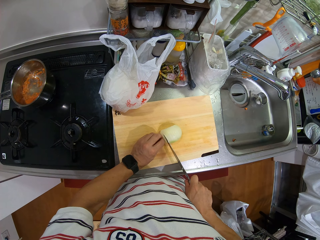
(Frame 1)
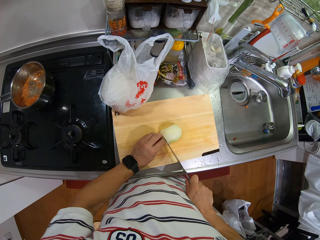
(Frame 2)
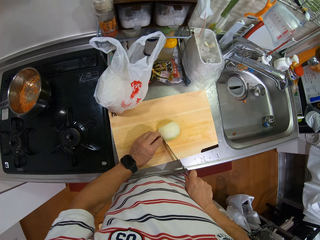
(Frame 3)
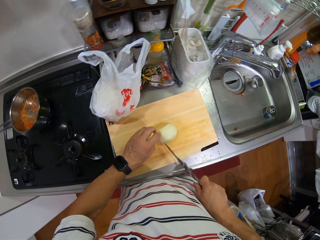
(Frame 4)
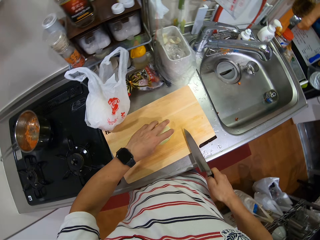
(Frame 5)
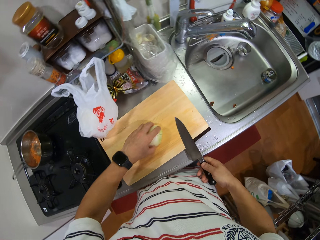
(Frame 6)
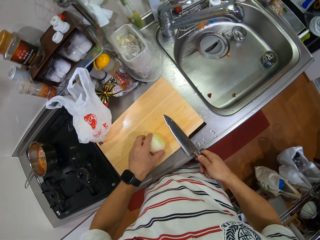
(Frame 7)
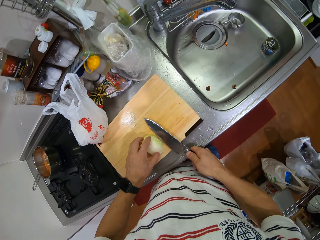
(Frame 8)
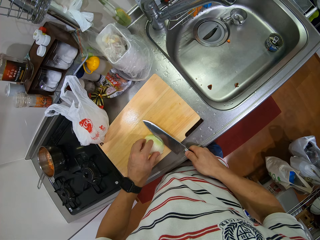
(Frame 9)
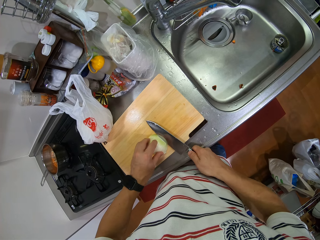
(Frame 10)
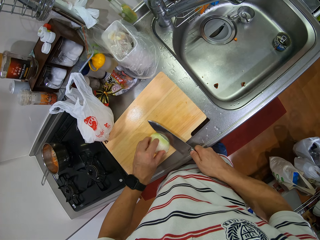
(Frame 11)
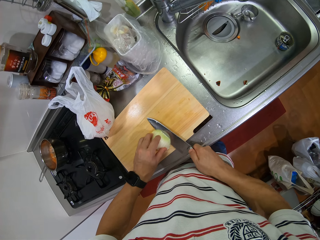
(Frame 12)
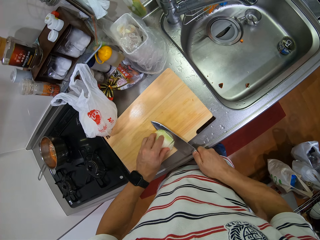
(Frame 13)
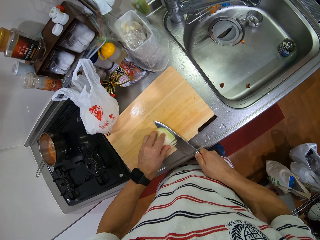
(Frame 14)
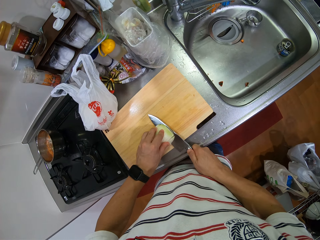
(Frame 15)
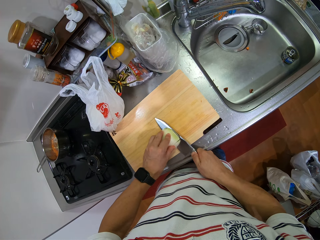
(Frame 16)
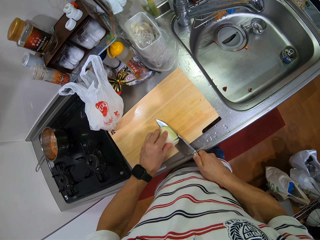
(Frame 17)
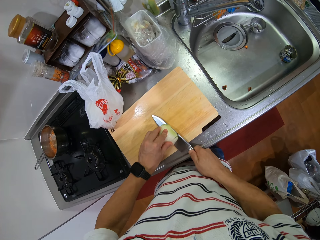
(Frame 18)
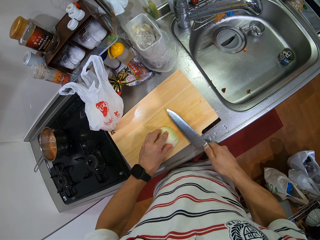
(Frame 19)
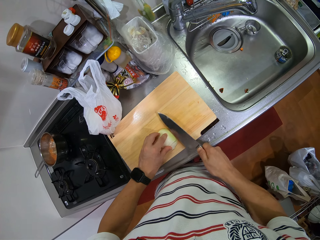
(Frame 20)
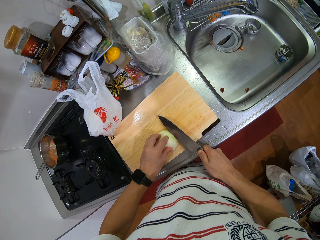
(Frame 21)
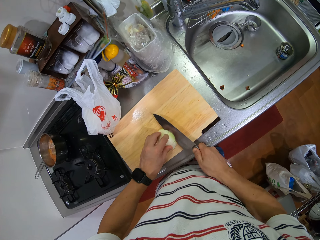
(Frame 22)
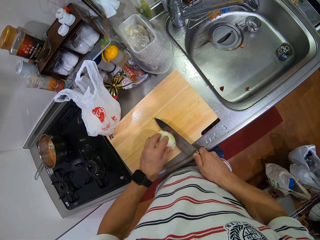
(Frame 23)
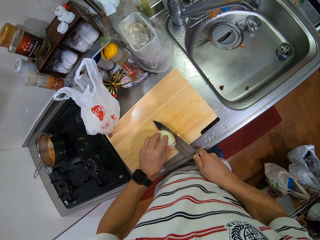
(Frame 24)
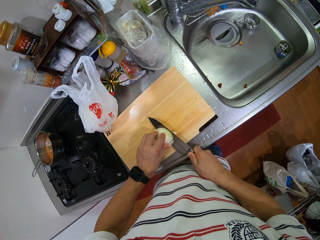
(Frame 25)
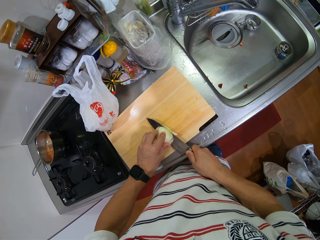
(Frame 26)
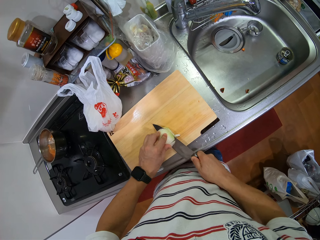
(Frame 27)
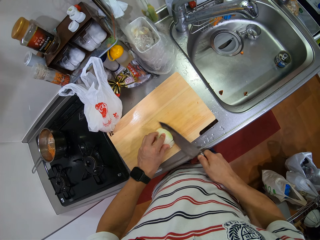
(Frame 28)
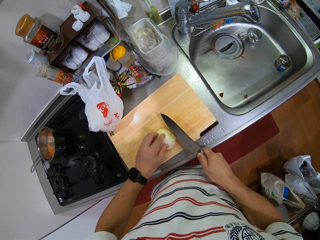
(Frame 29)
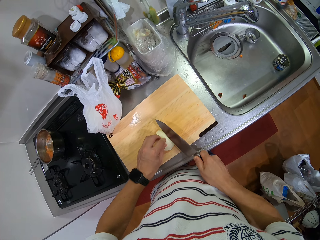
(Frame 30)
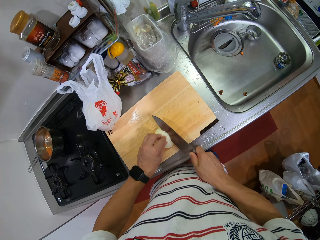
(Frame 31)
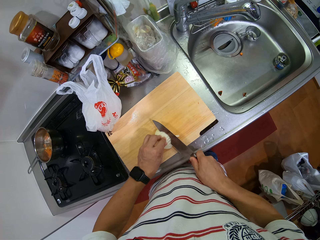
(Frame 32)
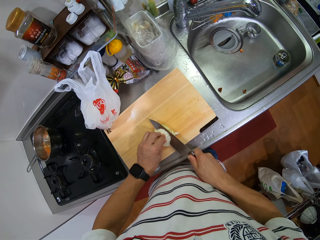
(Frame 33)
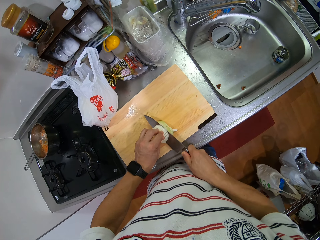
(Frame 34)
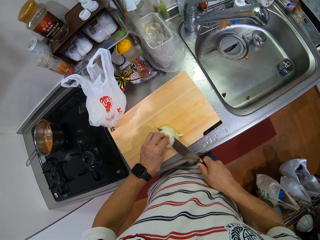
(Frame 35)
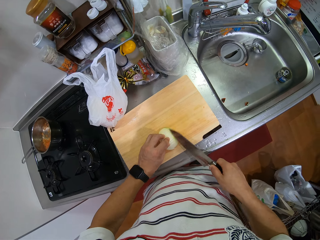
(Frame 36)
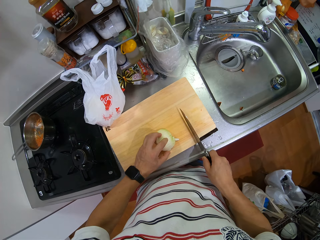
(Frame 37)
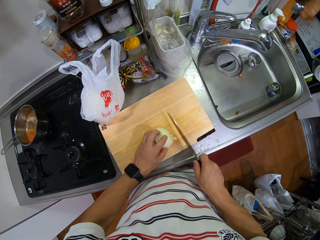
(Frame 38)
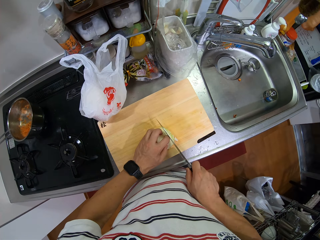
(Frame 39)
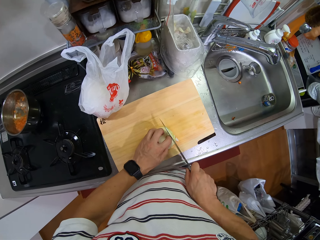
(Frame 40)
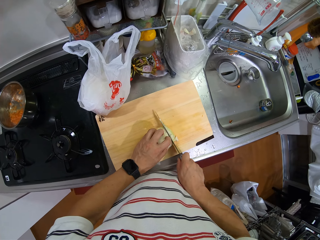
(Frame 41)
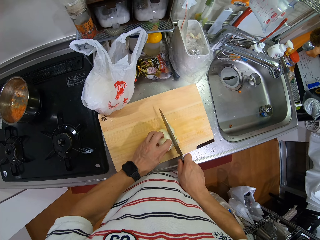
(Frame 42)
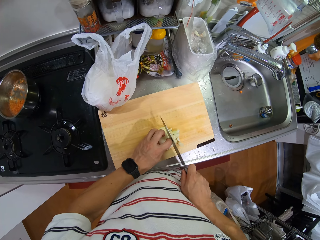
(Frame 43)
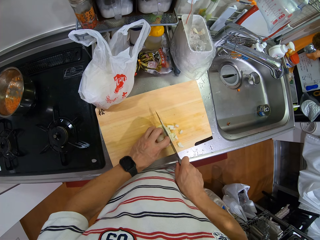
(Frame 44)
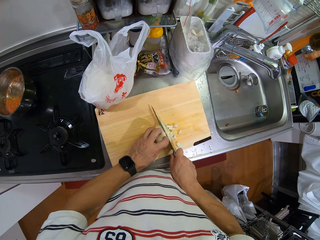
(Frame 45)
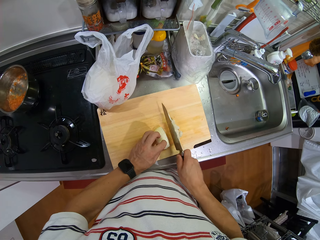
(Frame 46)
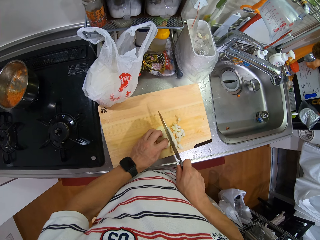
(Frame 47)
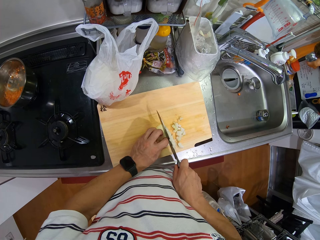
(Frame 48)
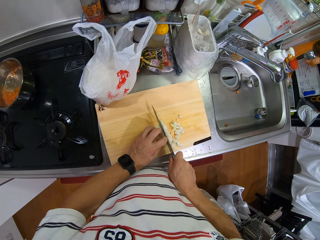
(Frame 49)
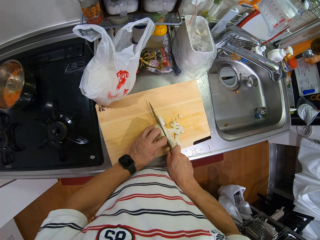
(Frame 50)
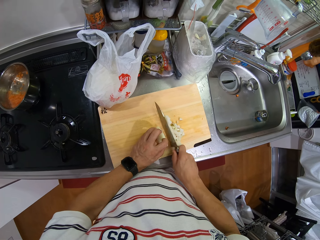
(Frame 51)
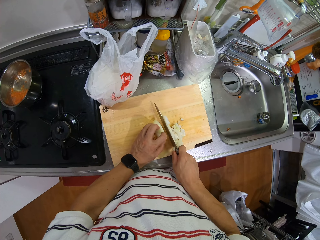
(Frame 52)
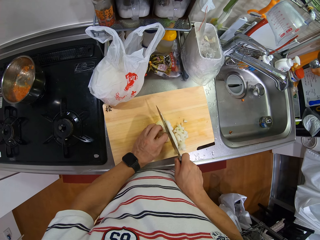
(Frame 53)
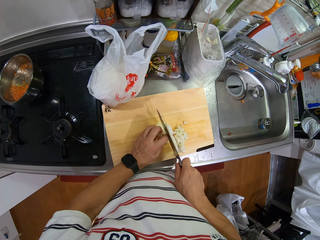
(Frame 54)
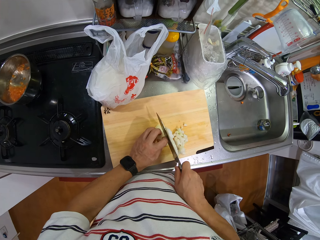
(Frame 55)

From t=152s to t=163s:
The camera wearer turns the onions. They cut the onion. They chop the onions into small pieces.

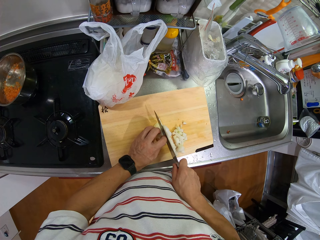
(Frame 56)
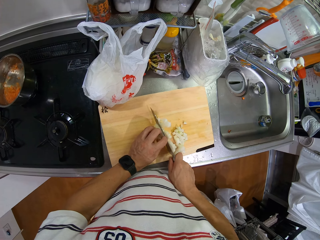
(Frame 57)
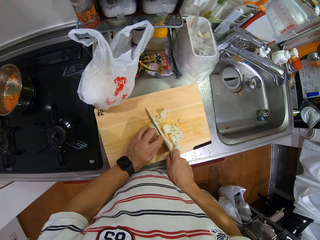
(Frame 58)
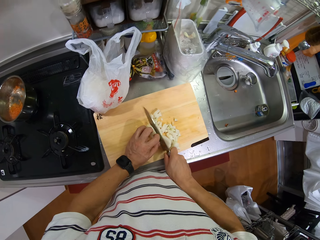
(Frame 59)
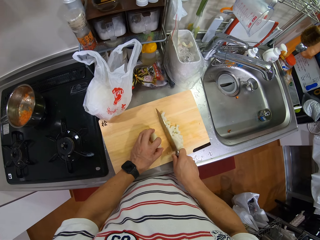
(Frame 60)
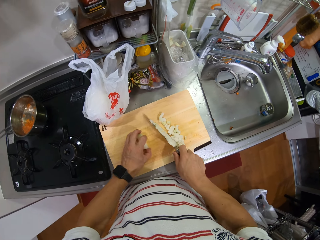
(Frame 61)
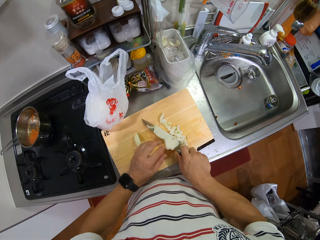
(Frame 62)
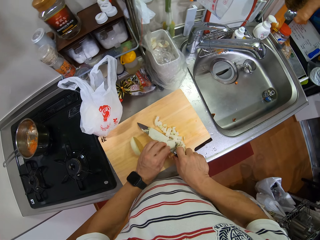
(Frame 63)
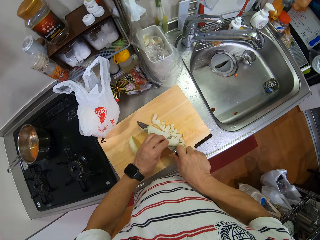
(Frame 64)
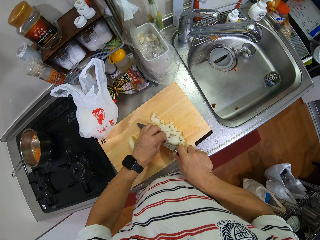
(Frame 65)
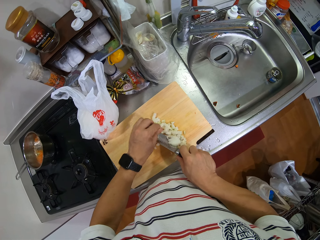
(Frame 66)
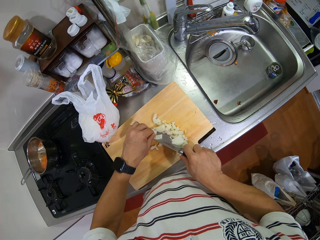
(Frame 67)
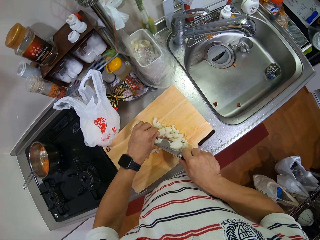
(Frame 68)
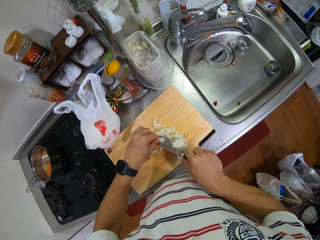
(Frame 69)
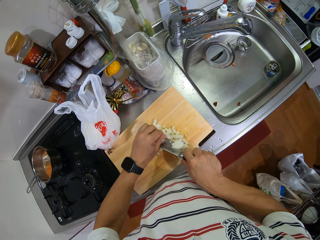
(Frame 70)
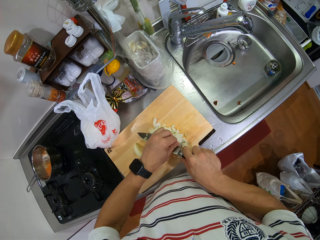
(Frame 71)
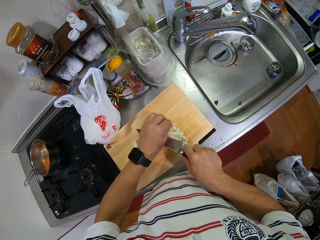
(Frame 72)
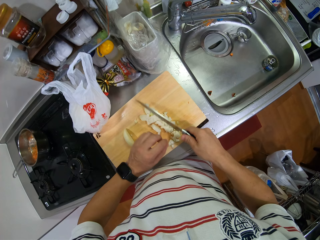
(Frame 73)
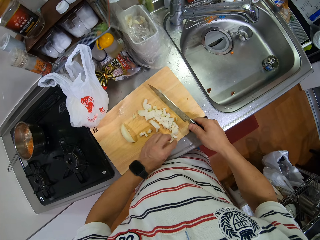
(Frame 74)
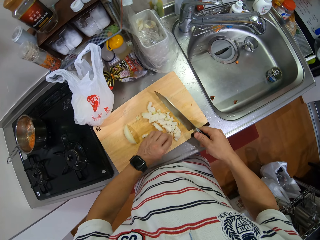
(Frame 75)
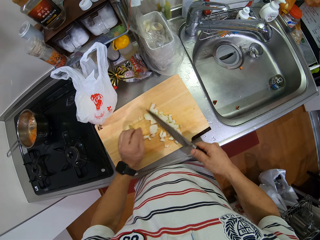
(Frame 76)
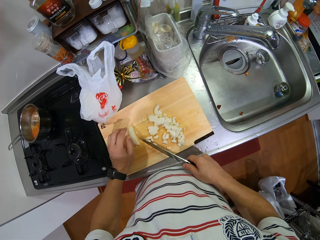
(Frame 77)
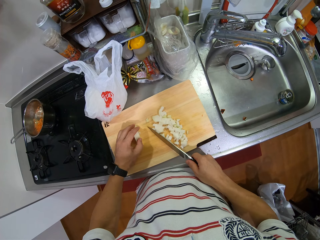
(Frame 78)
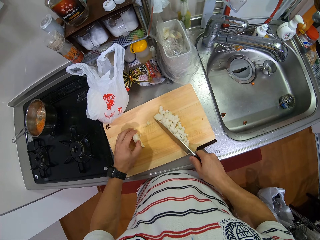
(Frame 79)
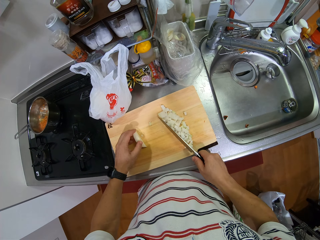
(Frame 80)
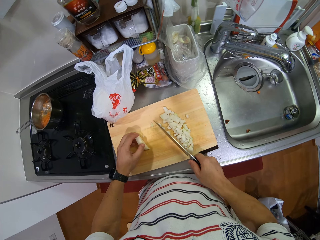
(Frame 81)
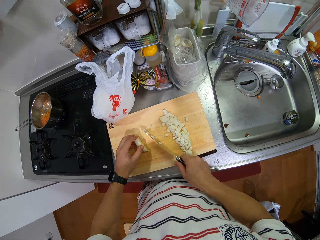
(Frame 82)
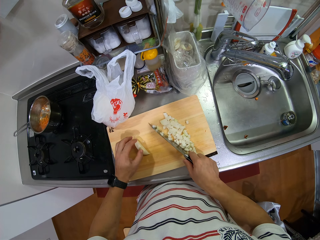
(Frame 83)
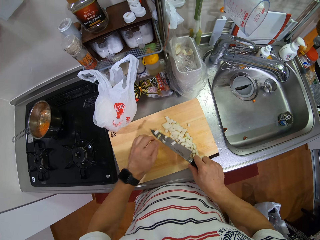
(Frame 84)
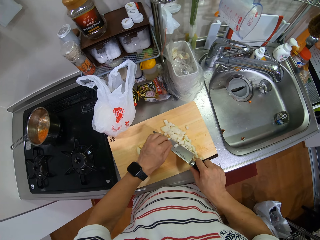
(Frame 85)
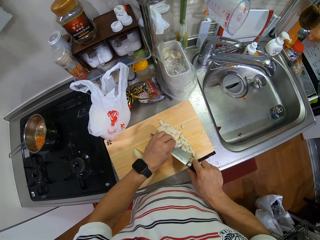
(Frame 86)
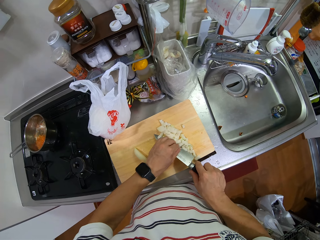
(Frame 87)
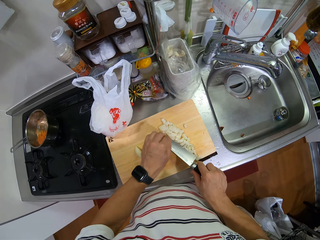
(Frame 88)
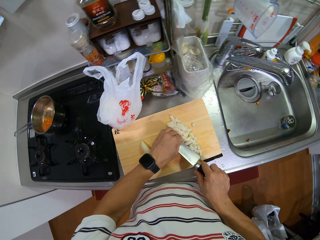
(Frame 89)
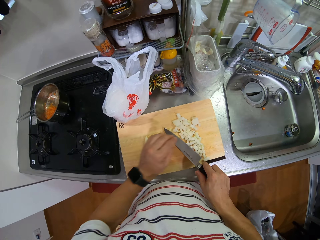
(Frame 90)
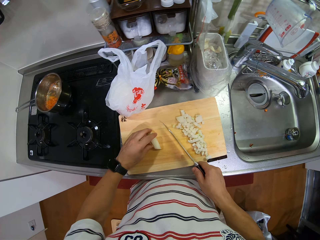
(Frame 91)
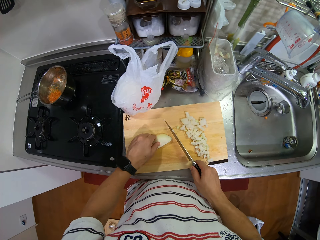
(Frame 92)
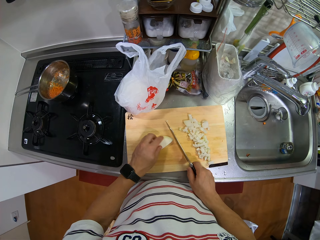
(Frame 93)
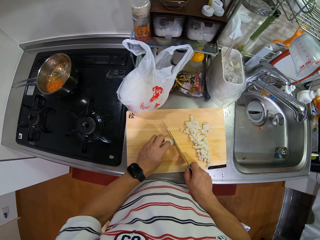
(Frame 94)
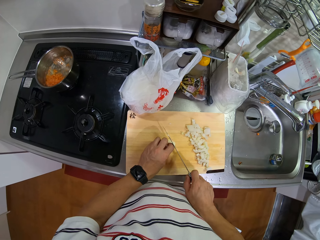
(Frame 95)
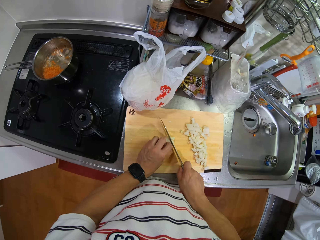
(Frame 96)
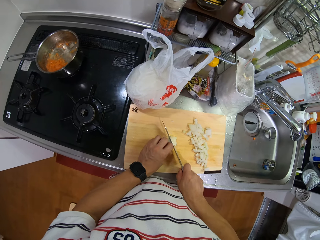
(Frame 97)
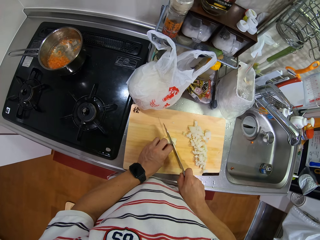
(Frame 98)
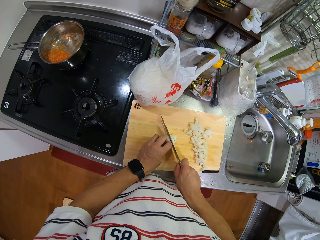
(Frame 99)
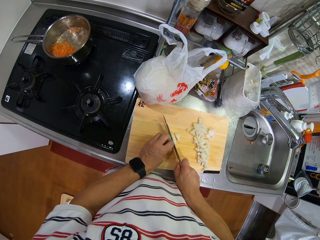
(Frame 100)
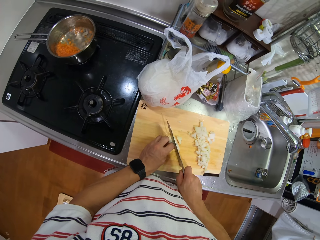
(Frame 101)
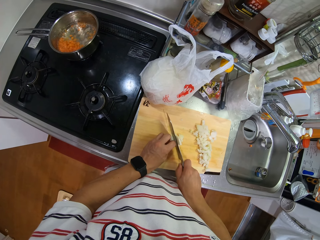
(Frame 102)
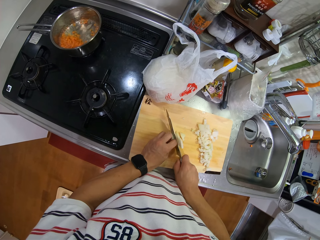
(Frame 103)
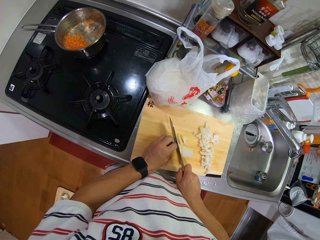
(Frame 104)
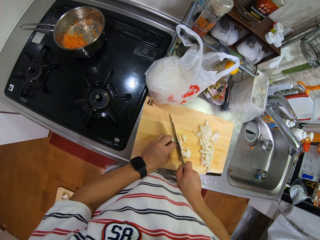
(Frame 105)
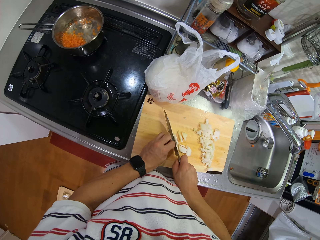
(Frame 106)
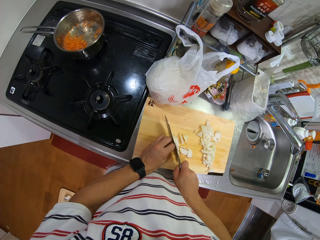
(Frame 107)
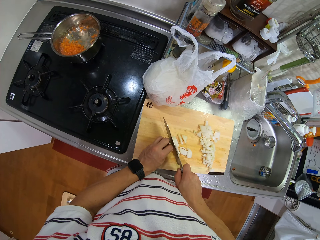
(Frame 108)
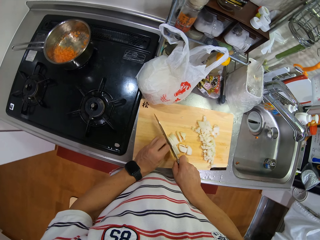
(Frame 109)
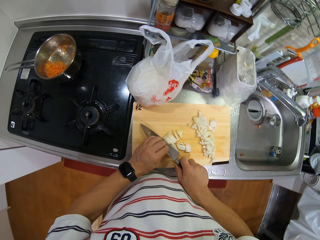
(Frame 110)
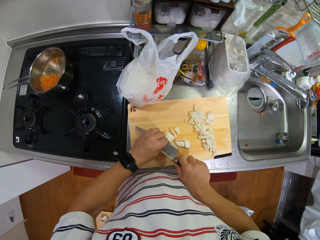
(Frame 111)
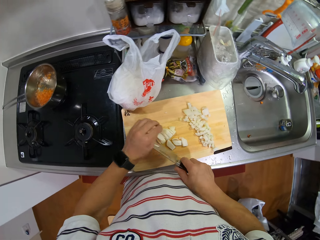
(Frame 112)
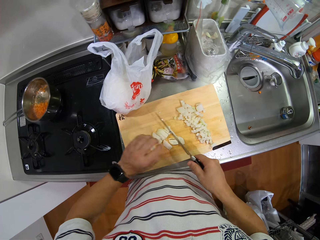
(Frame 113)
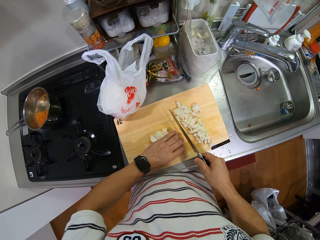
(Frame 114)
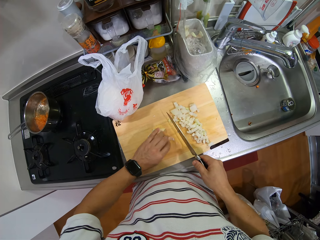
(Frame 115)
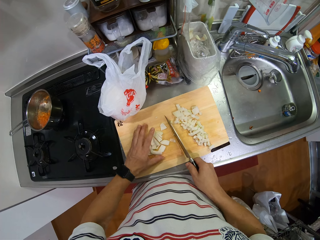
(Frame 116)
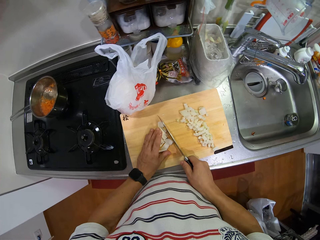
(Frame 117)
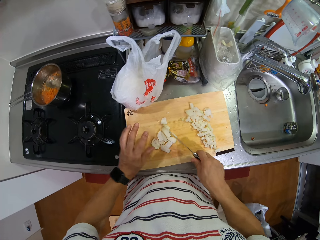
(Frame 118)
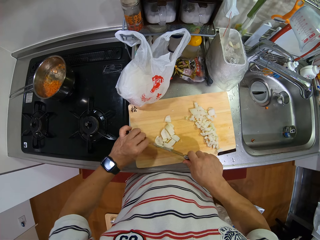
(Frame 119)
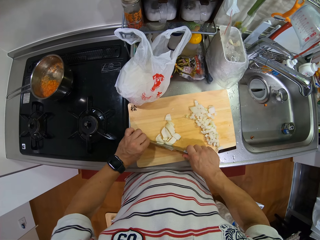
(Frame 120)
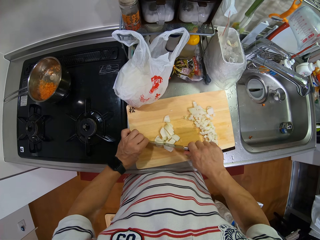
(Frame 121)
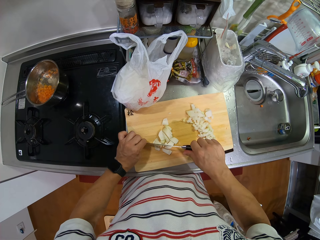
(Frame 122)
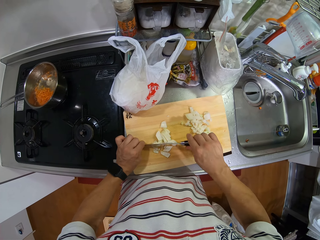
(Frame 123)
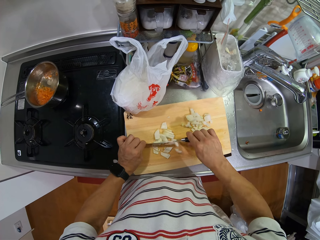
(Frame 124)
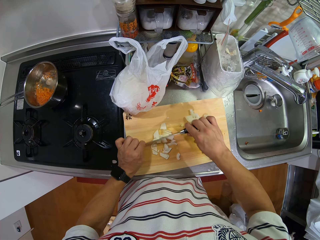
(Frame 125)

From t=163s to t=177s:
The camera wearer removes the onion pieces from the knife. They push the onion pieces with the knife. They pull the onions aside. They remove the onion pieces from the knife. They turn the onion. They chop the onions into small pieces.
